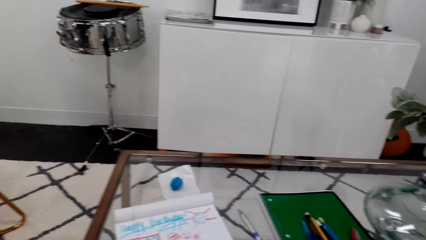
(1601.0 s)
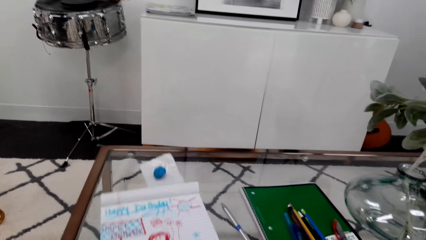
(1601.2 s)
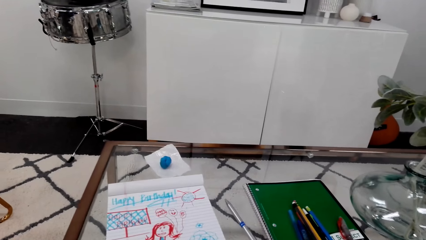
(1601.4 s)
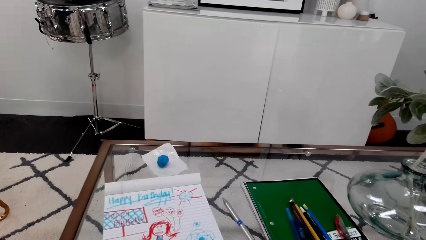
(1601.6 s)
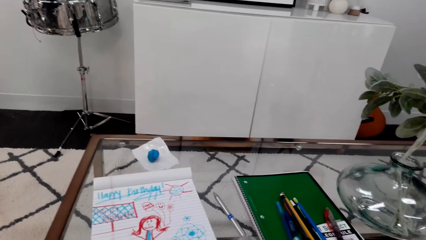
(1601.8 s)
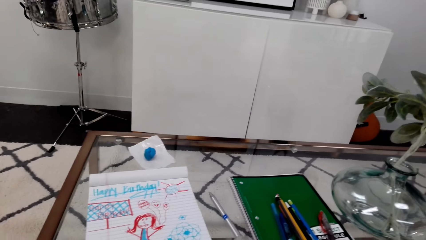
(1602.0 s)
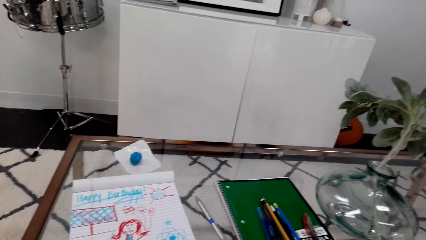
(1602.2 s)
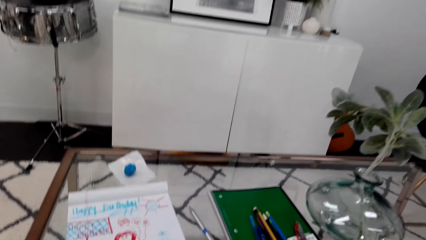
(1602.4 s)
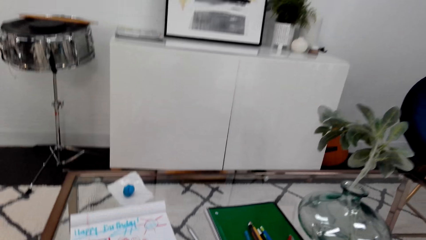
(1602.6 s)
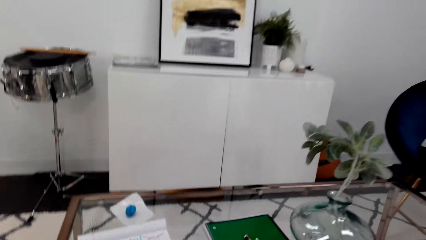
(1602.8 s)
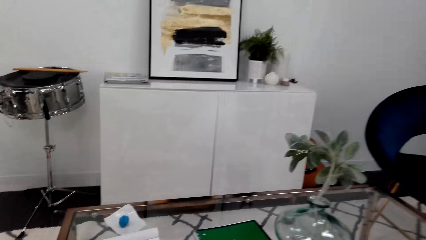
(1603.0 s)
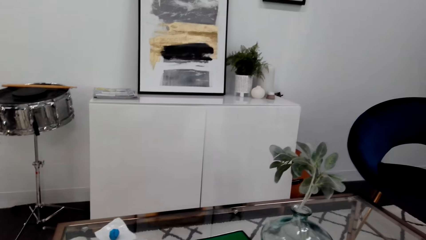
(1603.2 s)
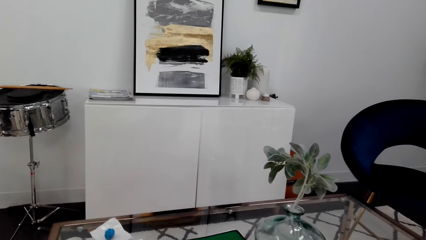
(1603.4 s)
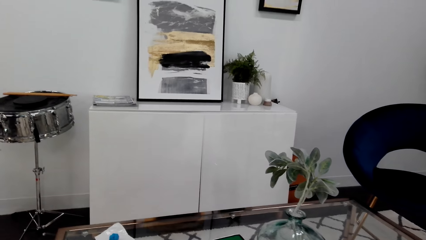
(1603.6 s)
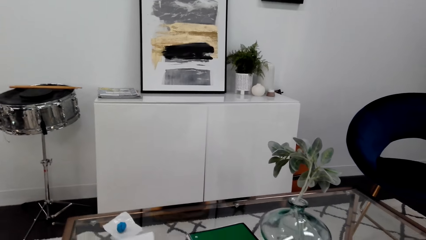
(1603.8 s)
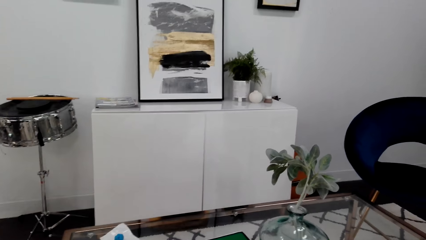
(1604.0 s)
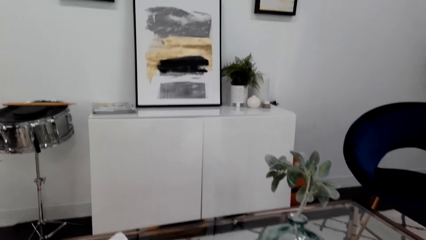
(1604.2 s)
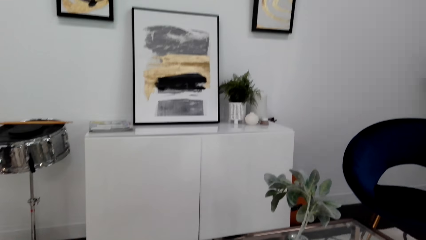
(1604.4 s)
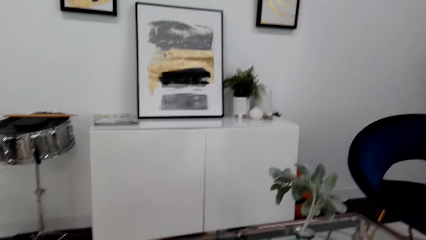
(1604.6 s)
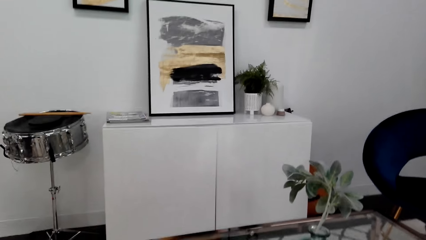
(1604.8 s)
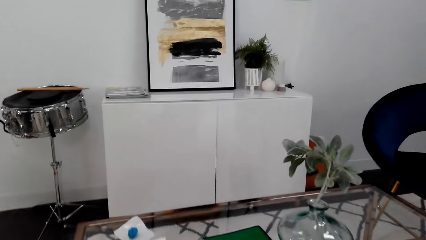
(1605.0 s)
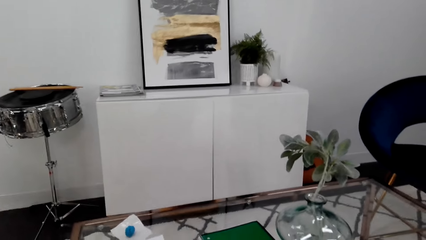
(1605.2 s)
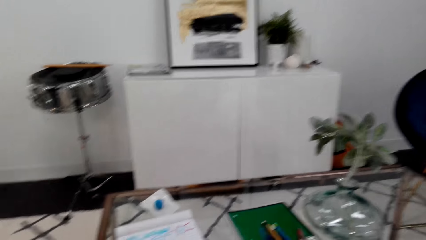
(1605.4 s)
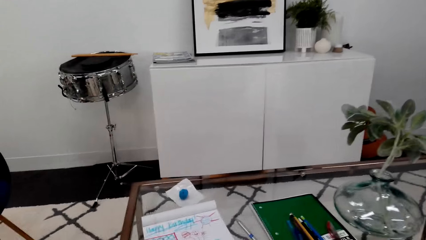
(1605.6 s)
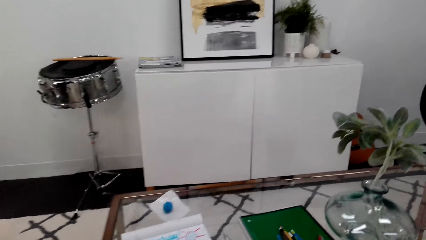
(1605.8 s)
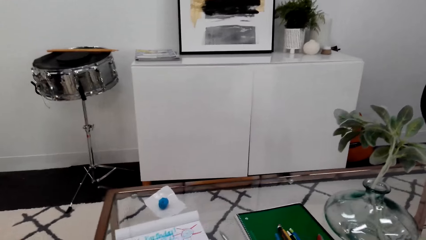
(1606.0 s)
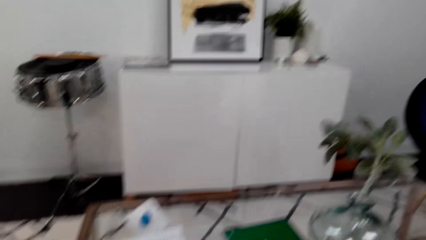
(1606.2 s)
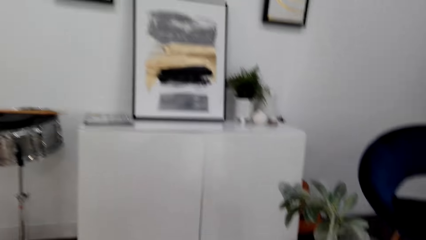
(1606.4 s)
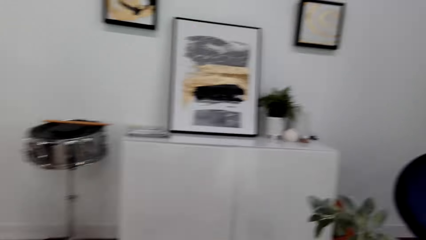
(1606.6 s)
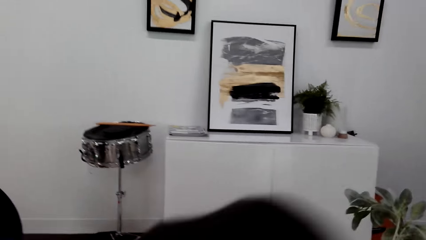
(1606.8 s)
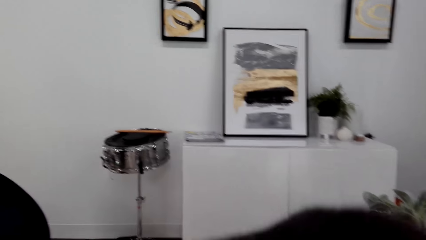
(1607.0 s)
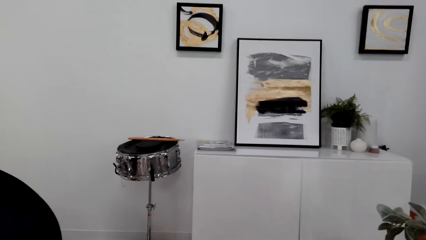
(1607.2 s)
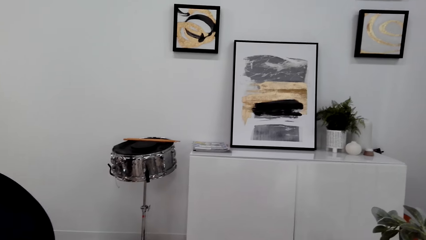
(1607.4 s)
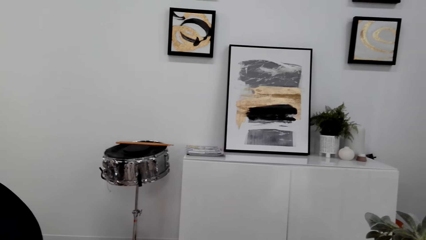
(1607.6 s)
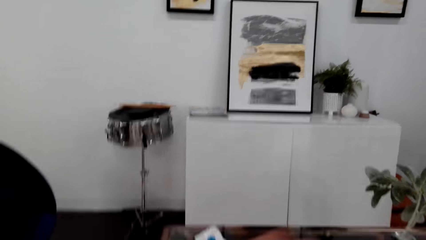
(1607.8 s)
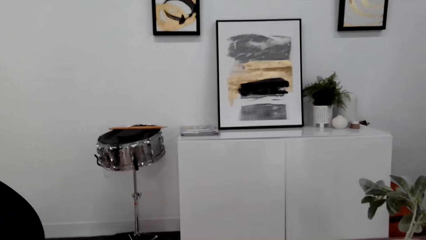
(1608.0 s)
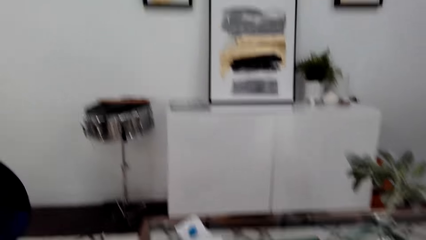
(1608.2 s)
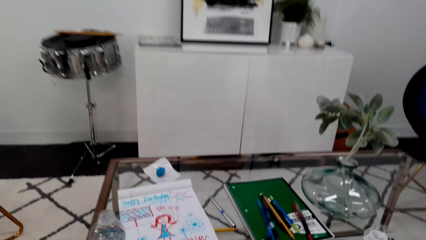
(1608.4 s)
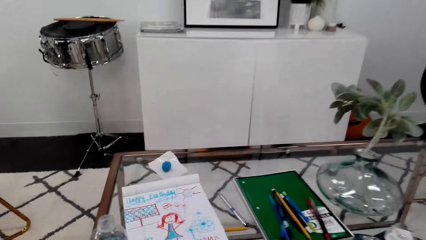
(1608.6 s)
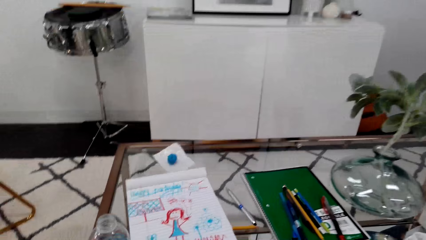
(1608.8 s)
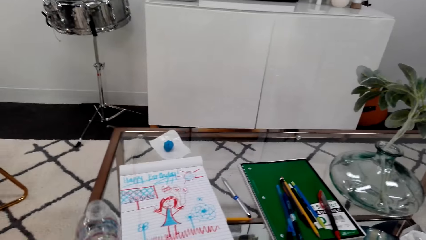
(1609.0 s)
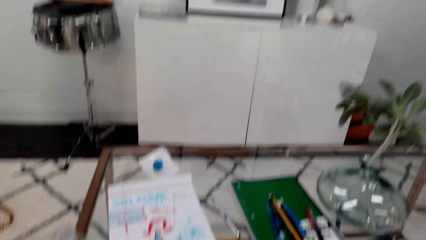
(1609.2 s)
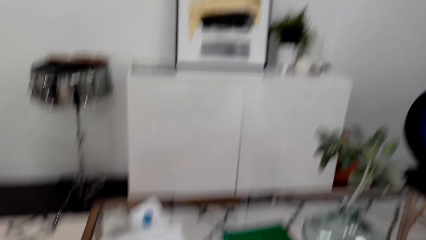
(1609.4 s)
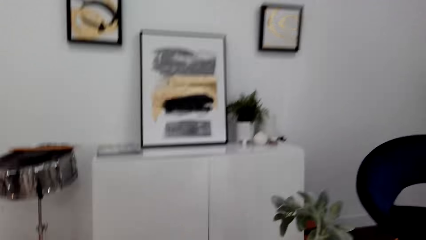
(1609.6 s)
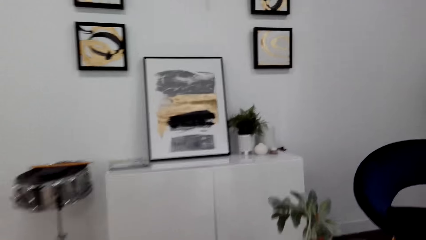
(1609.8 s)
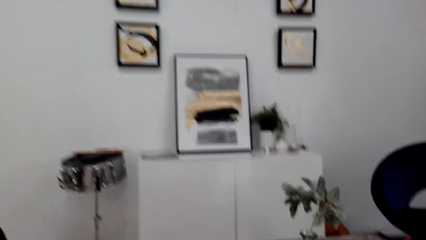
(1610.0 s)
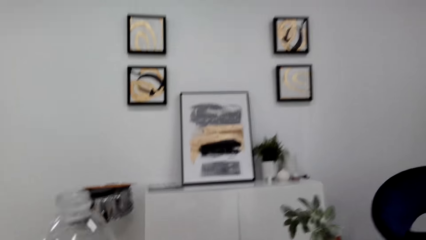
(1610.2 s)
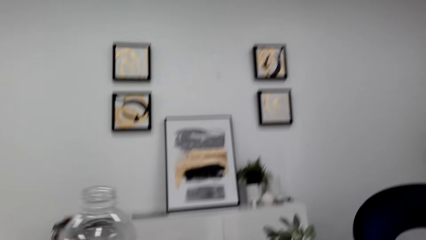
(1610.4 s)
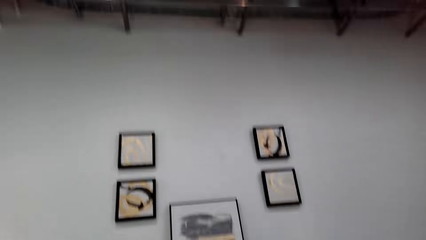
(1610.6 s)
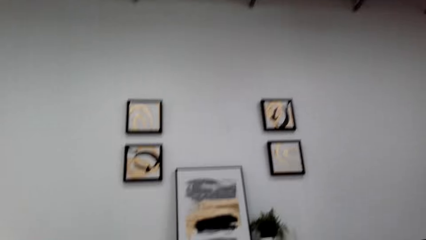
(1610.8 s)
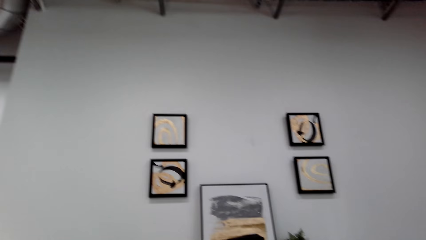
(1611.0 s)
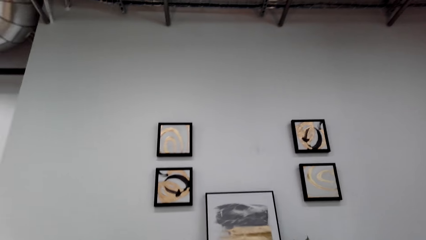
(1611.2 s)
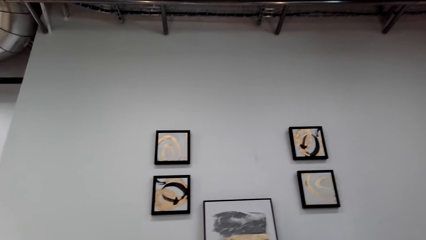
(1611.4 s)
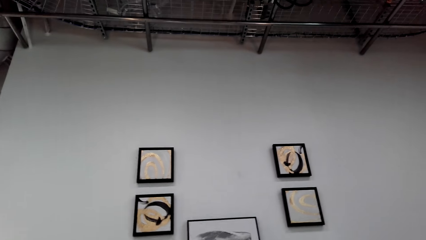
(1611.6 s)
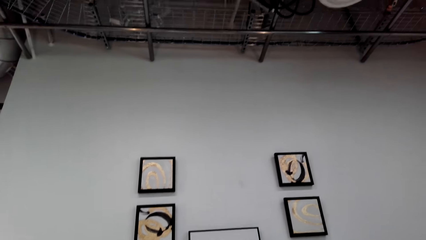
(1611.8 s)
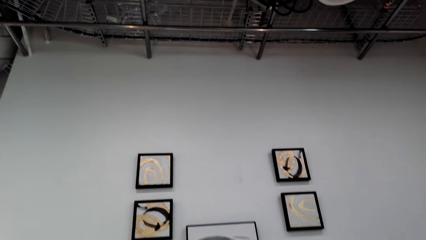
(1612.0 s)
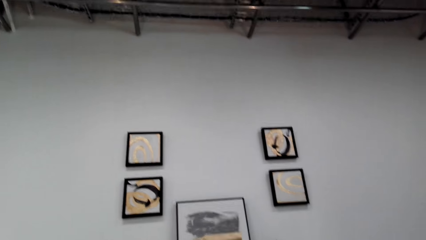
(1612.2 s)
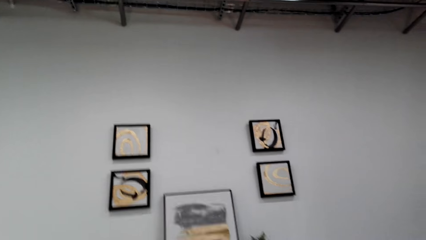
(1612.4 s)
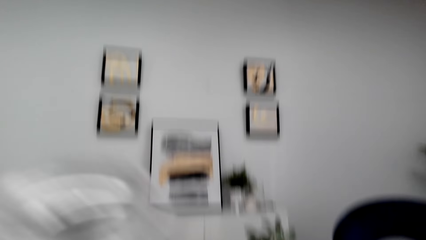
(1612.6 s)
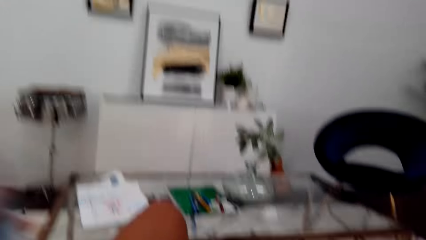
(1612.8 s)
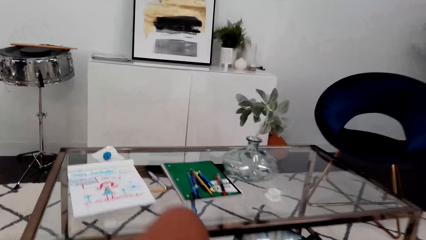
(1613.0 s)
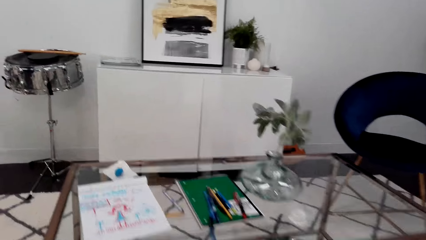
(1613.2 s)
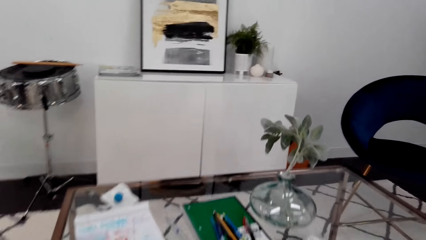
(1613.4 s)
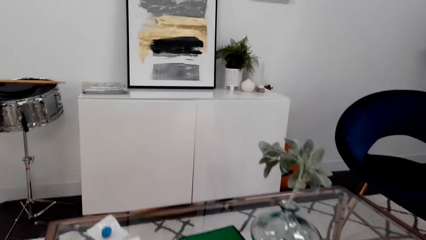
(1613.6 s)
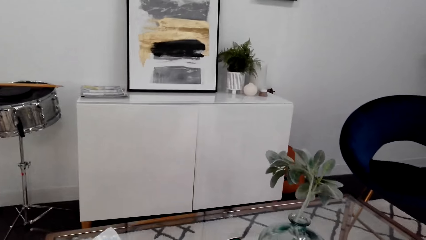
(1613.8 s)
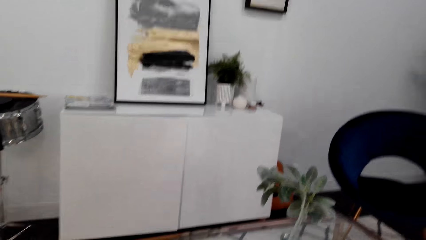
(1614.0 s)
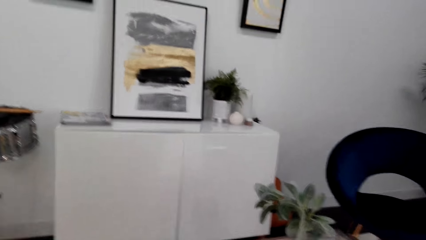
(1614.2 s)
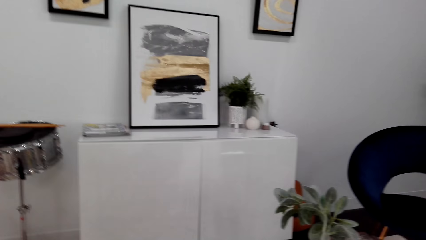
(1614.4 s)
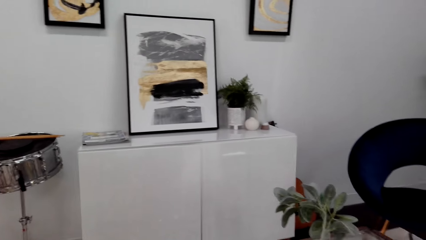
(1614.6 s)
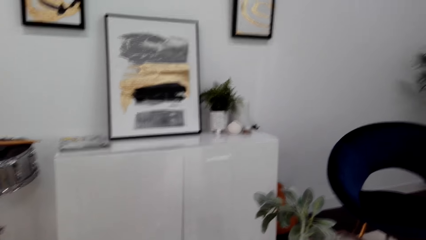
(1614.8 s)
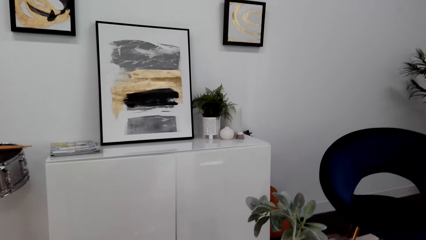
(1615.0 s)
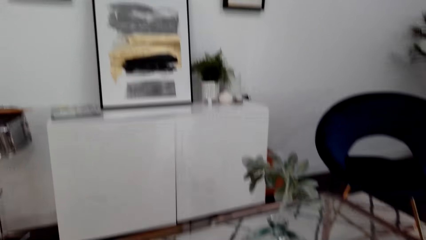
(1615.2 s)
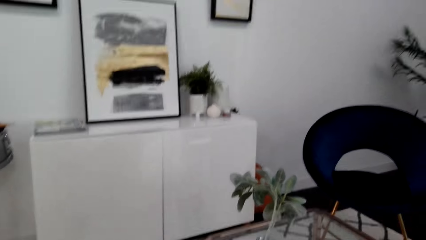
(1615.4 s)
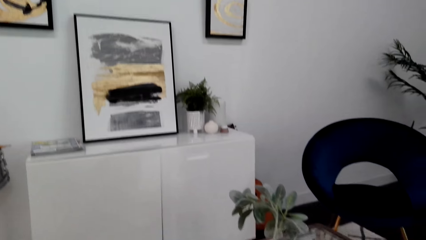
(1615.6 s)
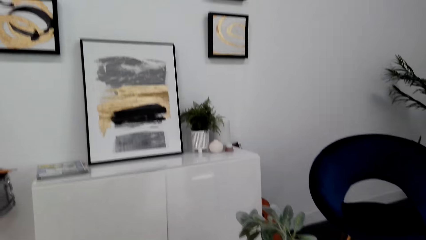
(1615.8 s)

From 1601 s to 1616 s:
The camera wearer looks around. They move around. They look around.
